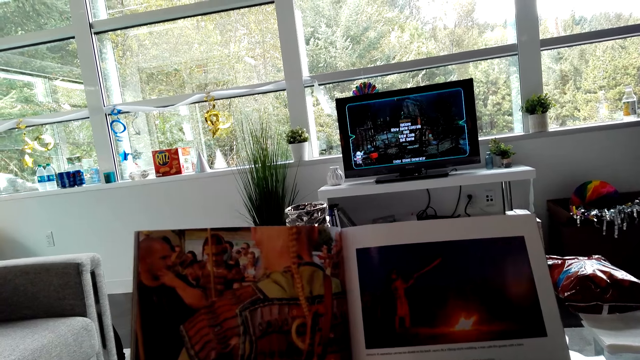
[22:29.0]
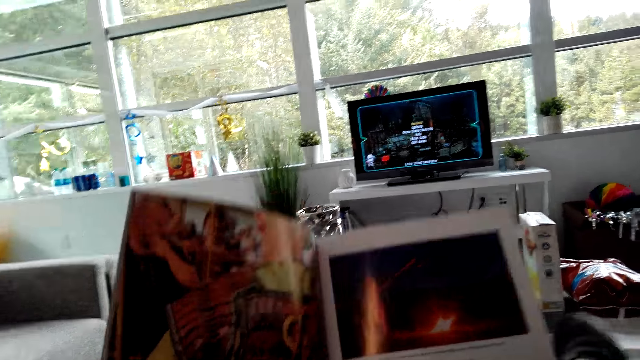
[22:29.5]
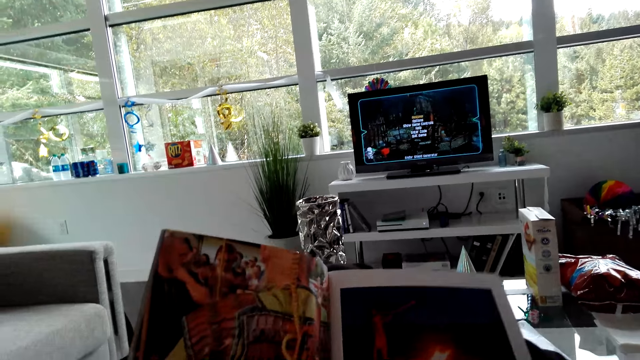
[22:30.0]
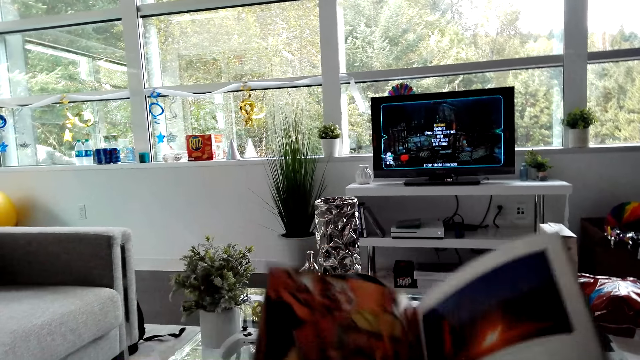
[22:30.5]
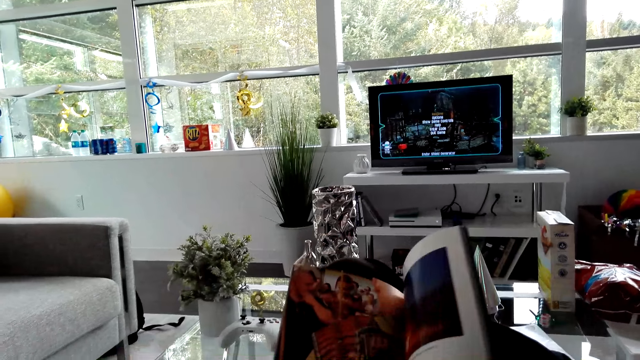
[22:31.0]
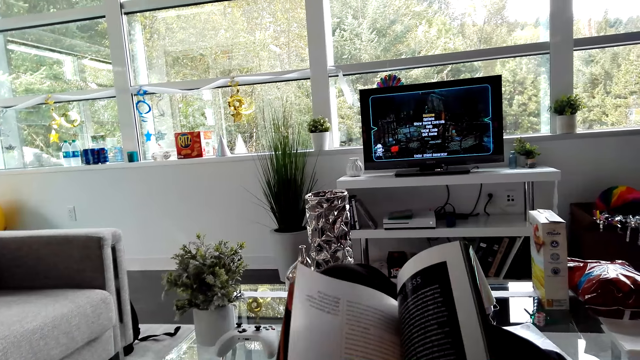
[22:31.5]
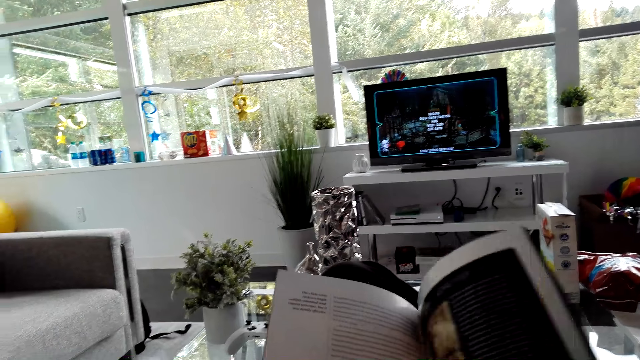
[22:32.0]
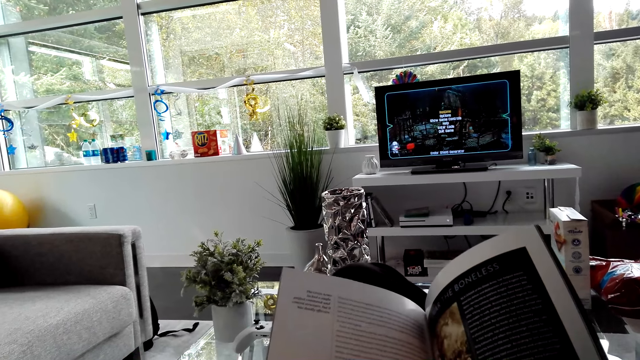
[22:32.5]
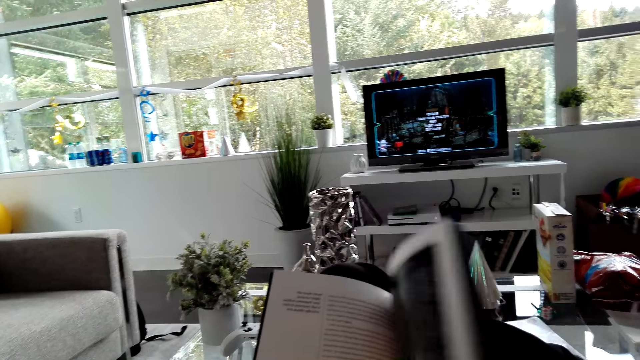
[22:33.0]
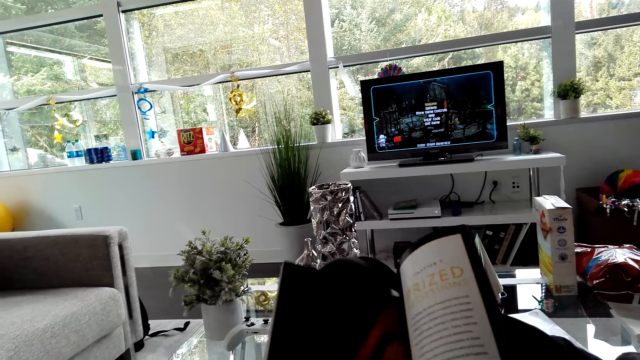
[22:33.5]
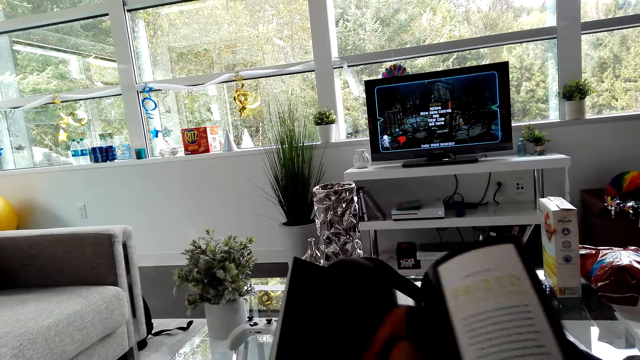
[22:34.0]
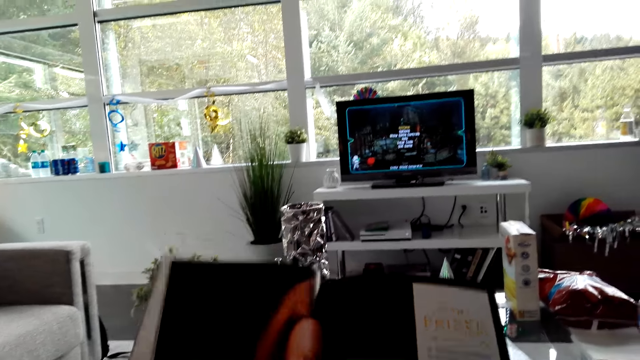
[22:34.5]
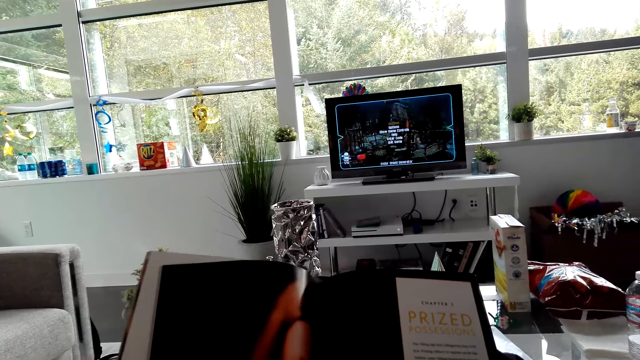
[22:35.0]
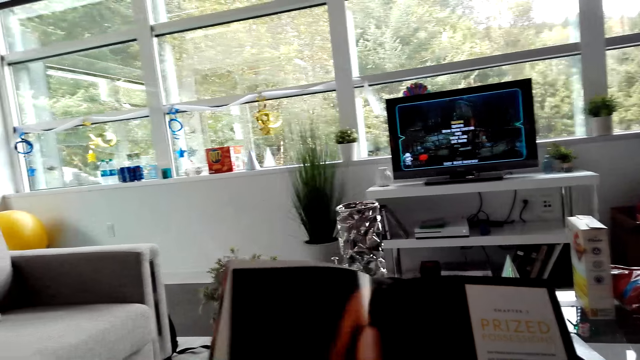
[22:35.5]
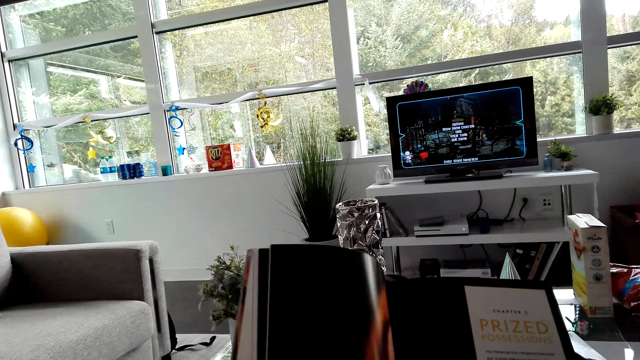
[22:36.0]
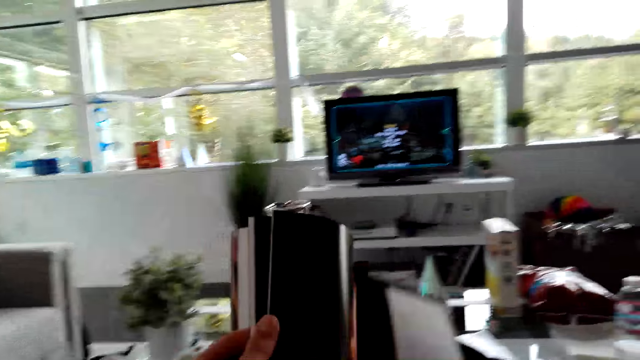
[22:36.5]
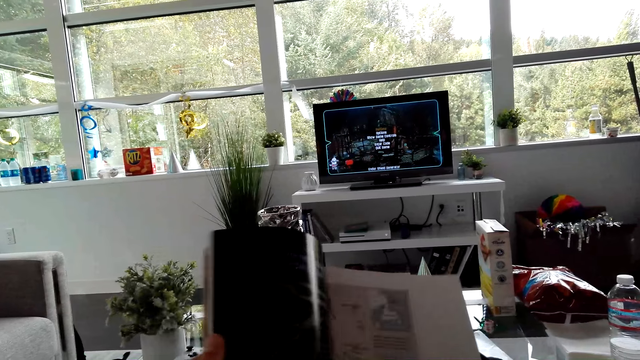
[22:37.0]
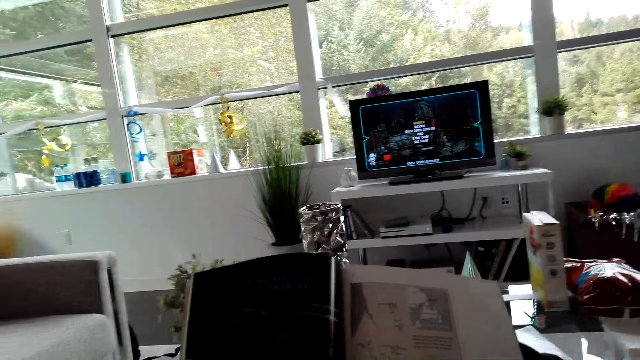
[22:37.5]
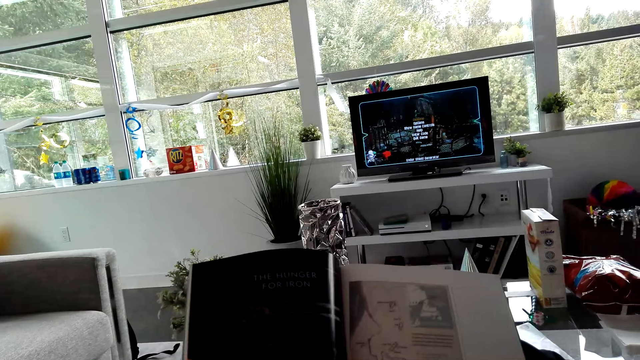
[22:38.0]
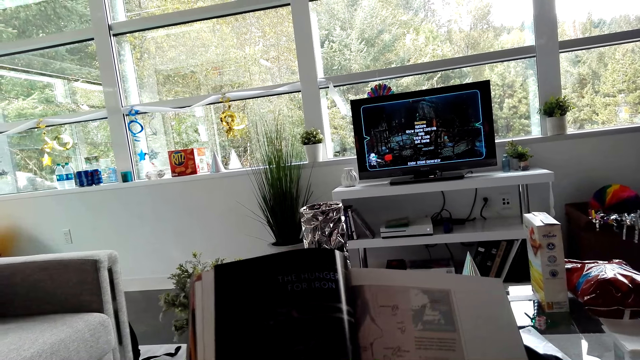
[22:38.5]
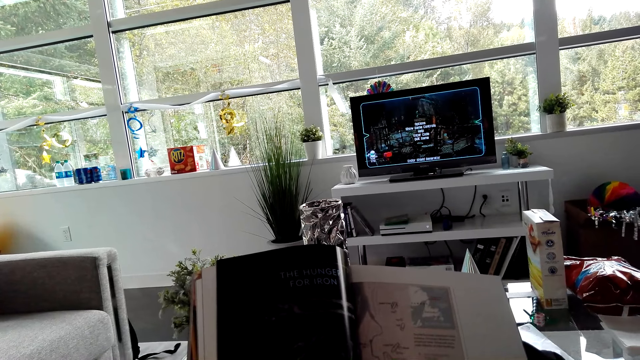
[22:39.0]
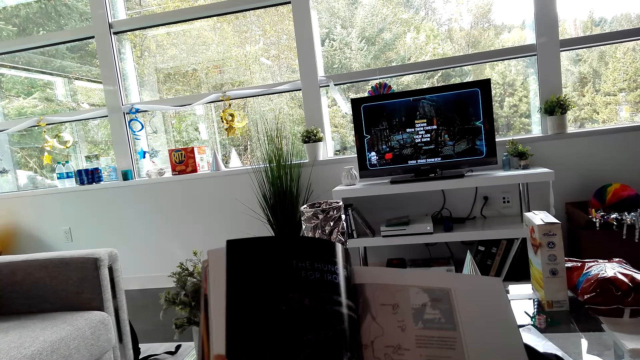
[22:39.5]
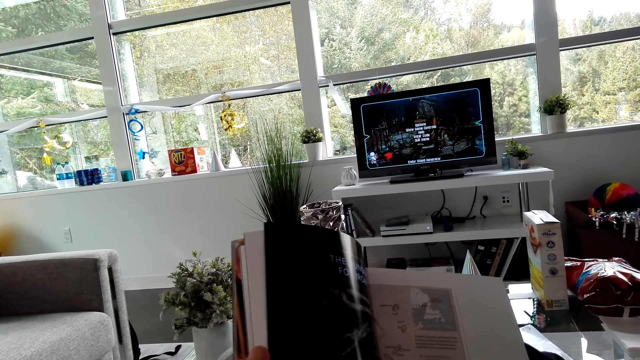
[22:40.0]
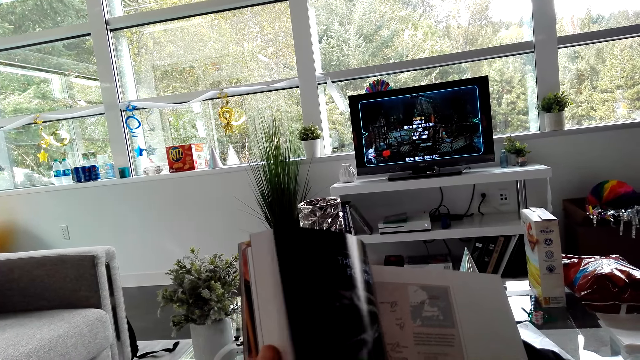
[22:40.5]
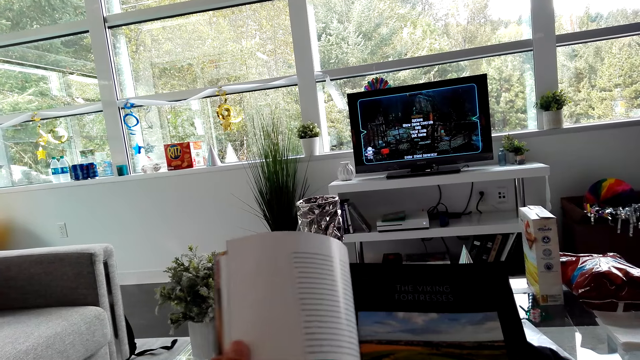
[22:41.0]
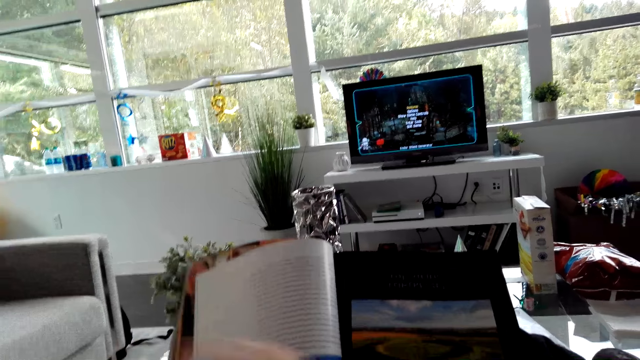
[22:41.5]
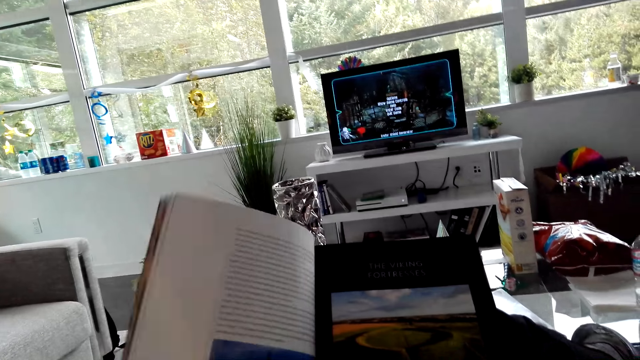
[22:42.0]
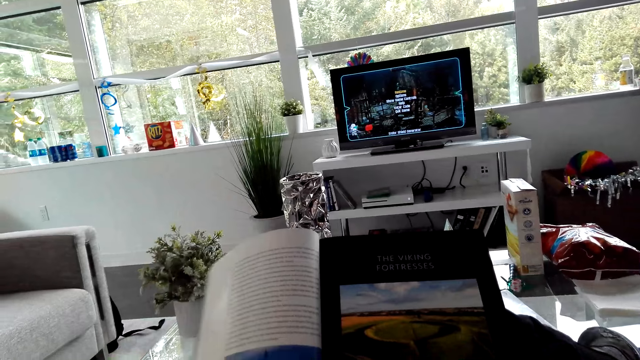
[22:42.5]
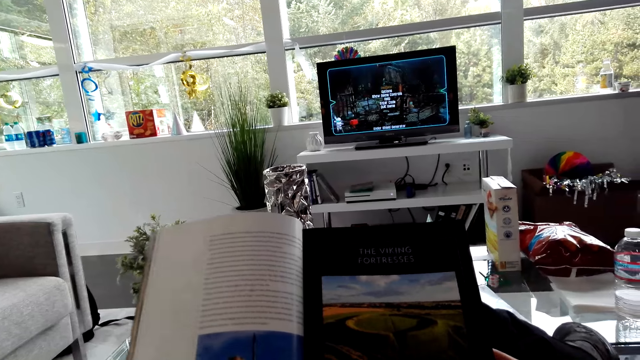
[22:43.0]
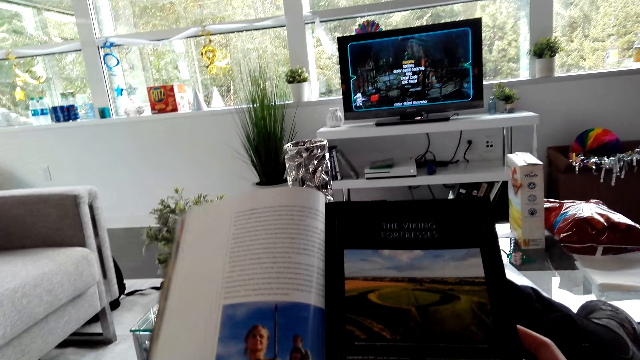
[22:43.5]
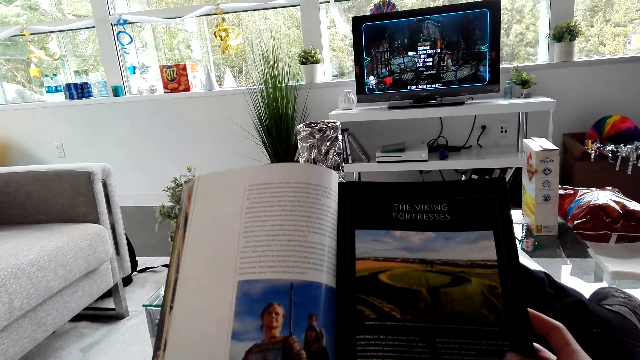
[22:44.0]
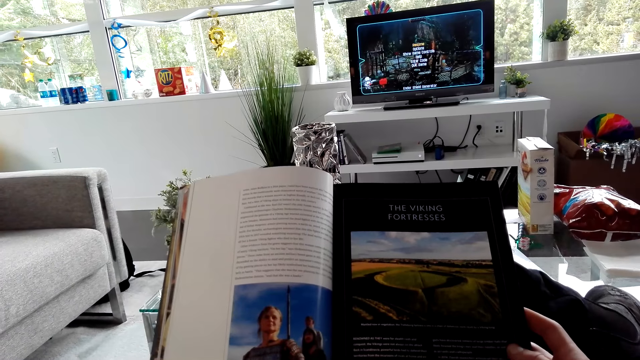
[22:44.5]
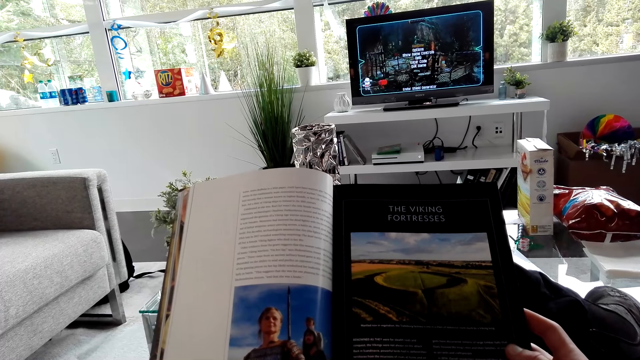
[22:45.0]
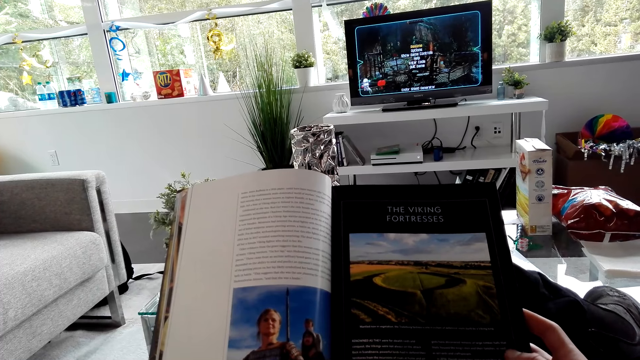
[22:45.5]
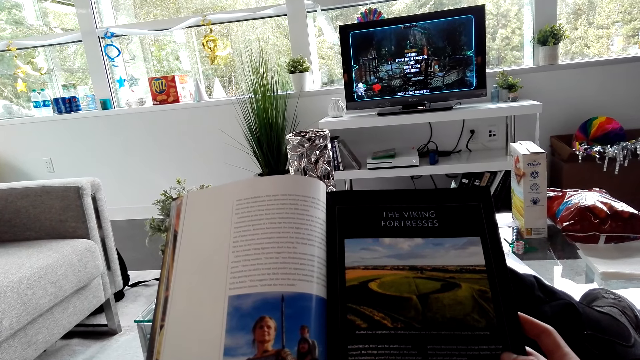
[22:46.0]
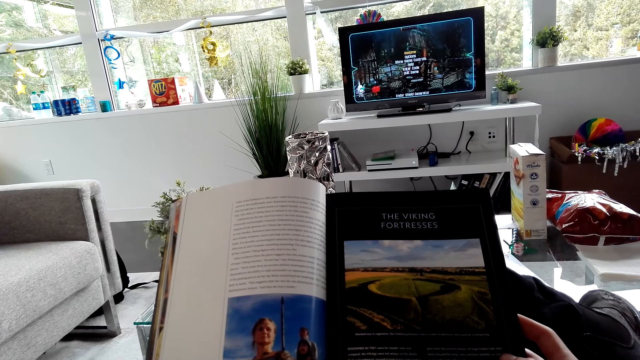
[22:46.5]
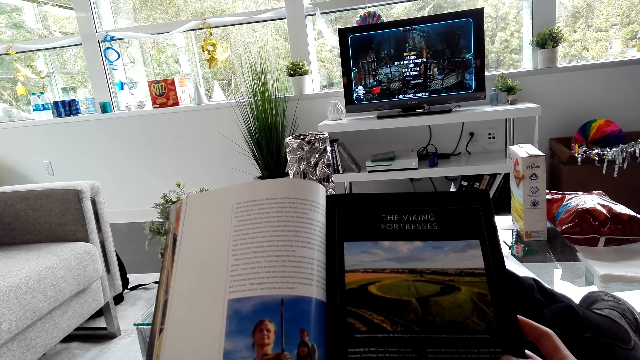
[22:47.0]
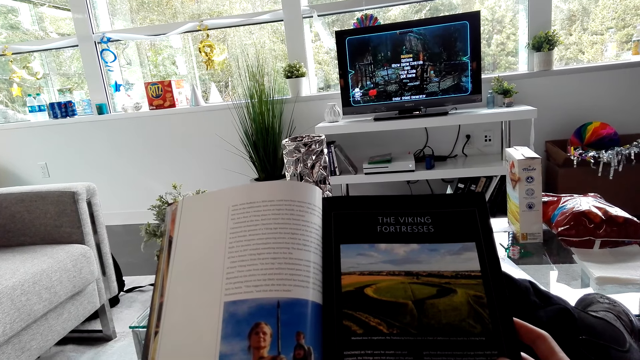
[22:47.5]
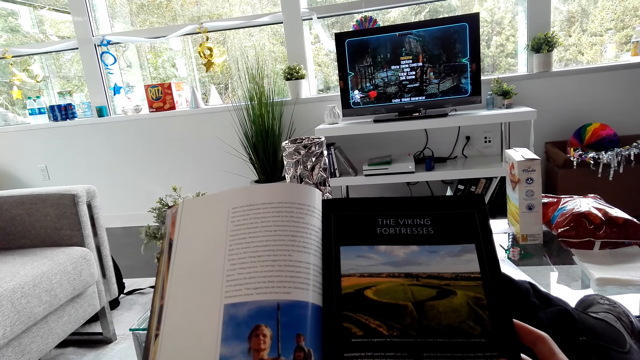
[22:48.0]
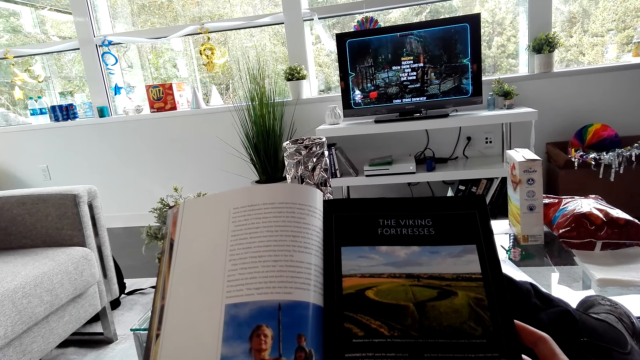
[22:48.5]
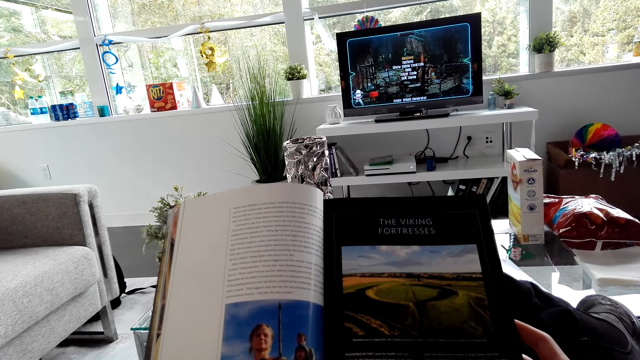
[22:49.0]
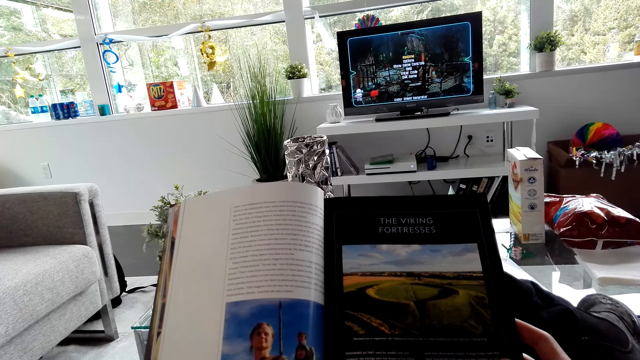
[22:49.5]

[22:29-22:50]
The camera wearer opens pages on the book. They read the book.
